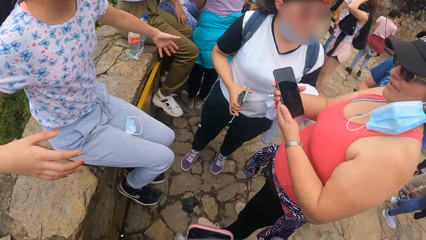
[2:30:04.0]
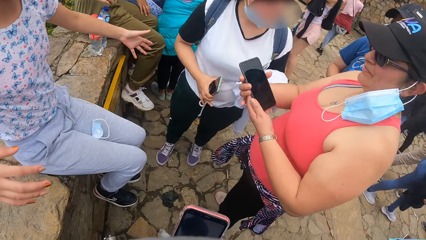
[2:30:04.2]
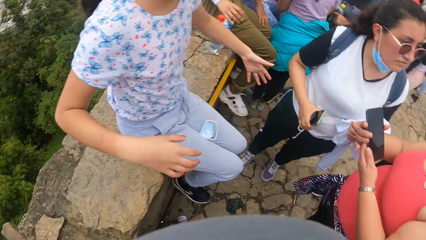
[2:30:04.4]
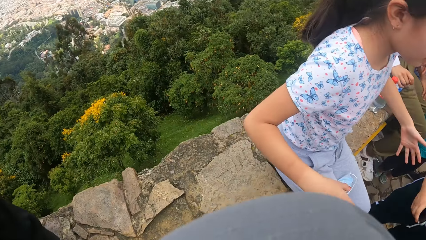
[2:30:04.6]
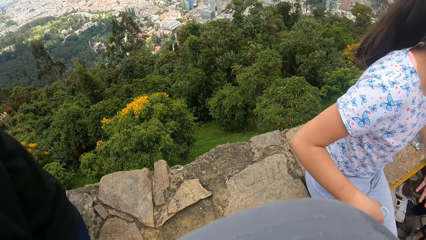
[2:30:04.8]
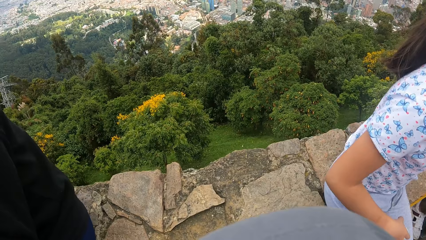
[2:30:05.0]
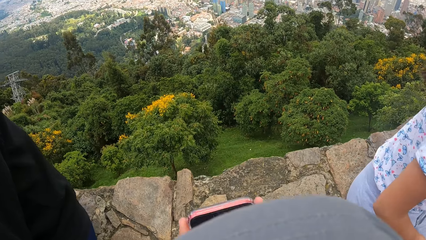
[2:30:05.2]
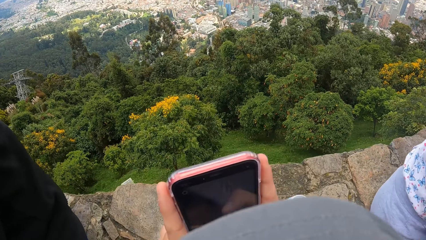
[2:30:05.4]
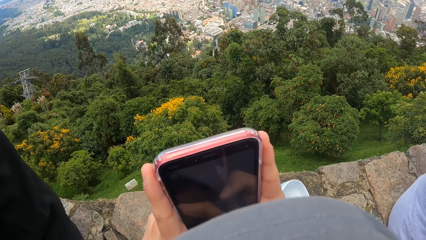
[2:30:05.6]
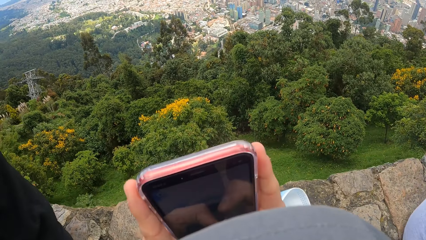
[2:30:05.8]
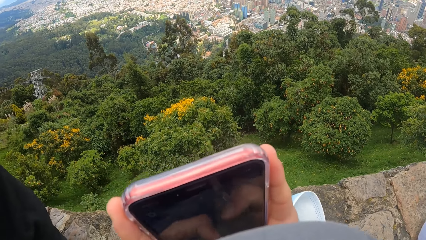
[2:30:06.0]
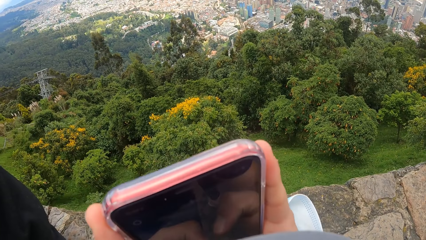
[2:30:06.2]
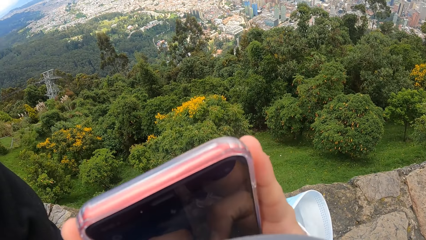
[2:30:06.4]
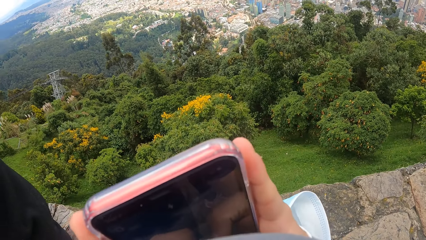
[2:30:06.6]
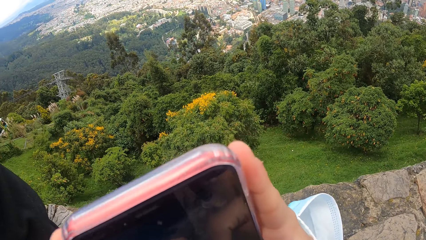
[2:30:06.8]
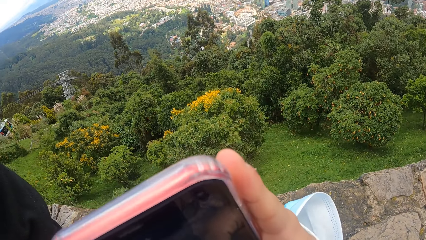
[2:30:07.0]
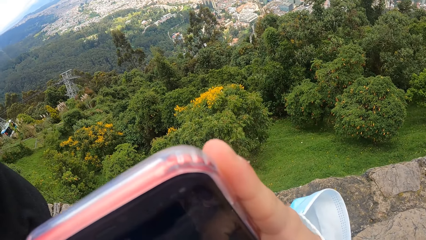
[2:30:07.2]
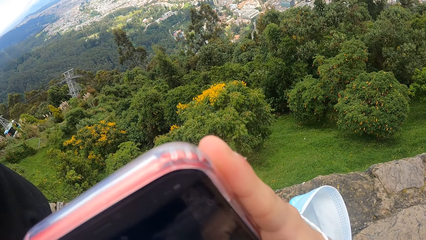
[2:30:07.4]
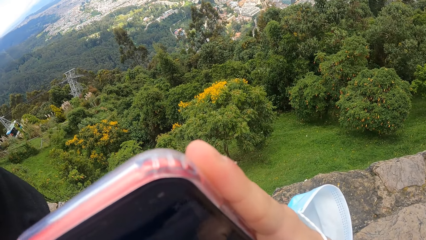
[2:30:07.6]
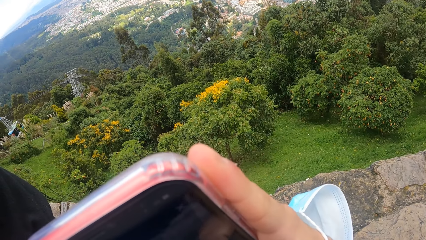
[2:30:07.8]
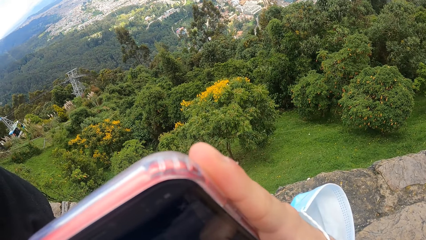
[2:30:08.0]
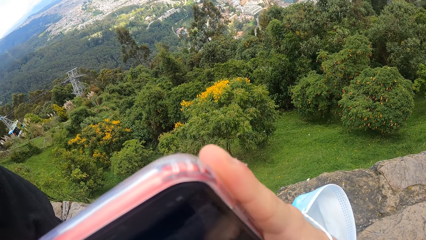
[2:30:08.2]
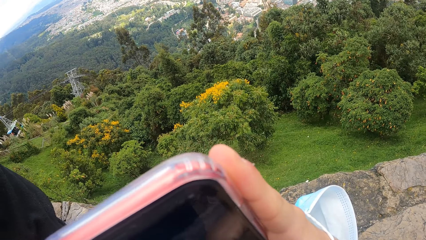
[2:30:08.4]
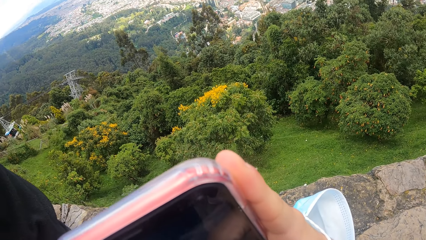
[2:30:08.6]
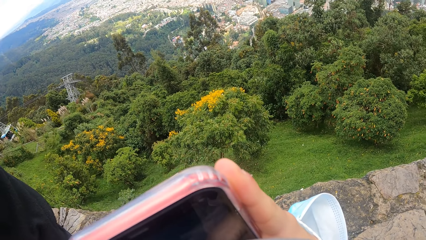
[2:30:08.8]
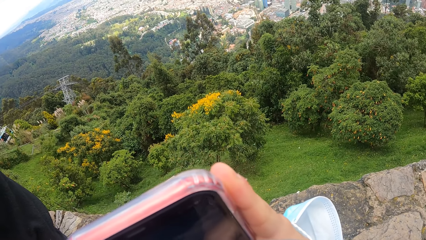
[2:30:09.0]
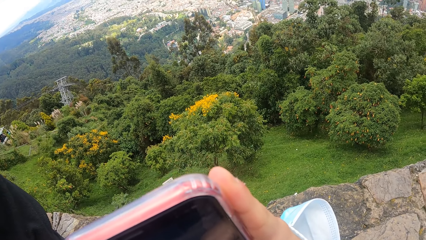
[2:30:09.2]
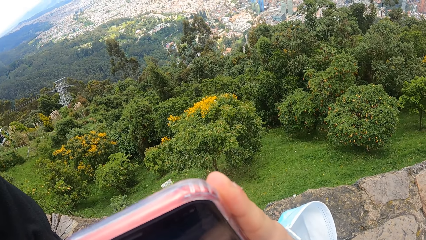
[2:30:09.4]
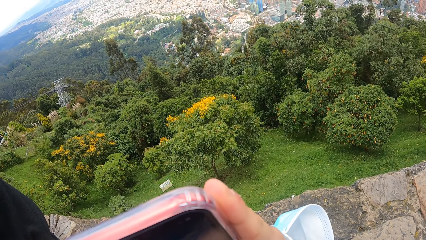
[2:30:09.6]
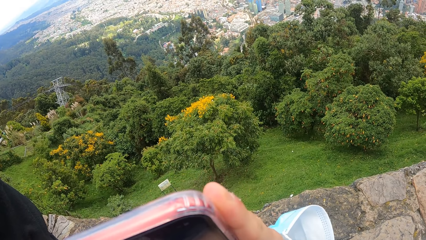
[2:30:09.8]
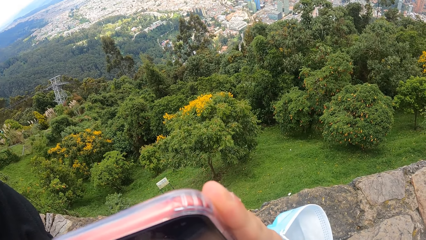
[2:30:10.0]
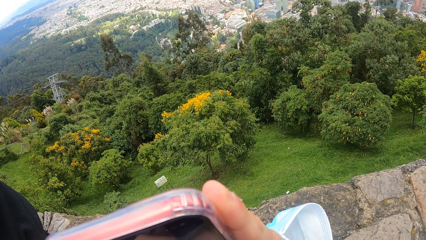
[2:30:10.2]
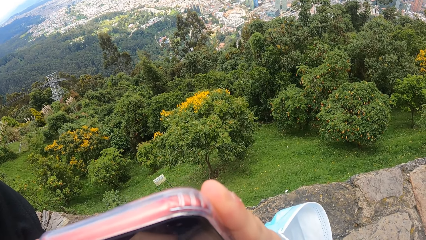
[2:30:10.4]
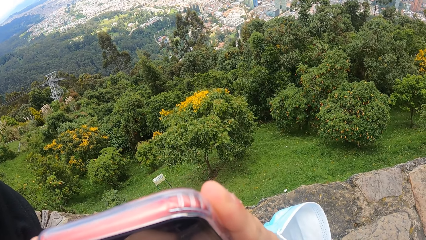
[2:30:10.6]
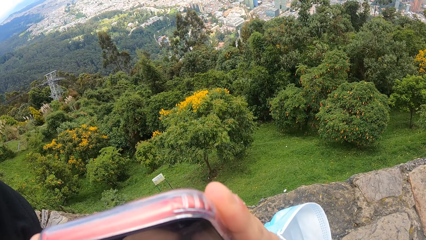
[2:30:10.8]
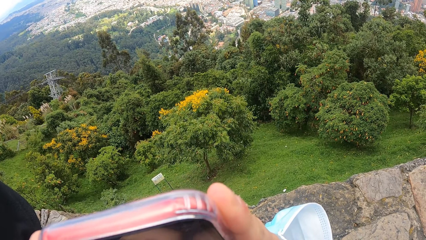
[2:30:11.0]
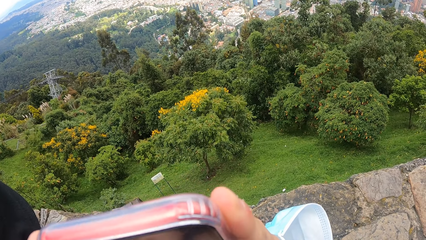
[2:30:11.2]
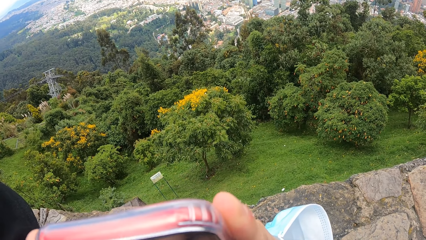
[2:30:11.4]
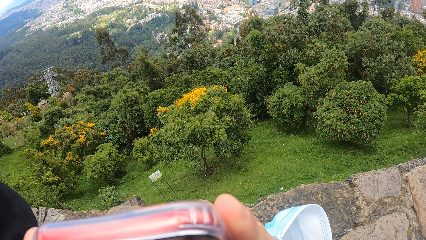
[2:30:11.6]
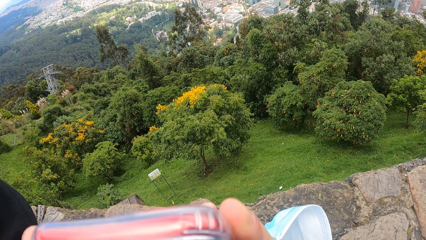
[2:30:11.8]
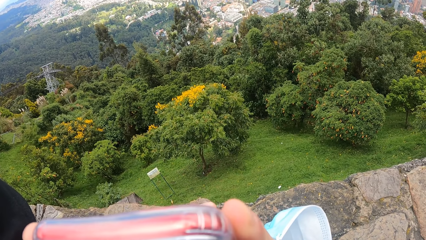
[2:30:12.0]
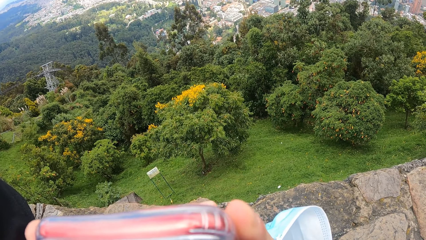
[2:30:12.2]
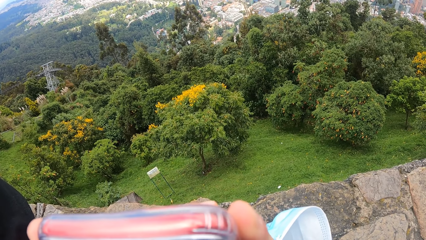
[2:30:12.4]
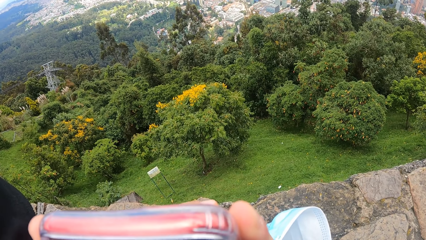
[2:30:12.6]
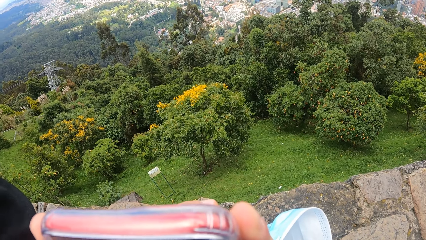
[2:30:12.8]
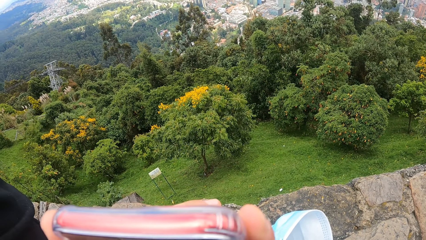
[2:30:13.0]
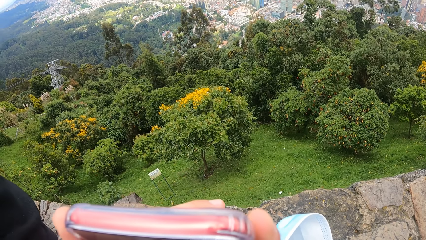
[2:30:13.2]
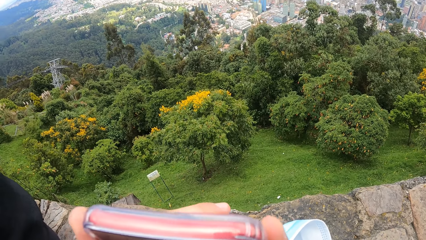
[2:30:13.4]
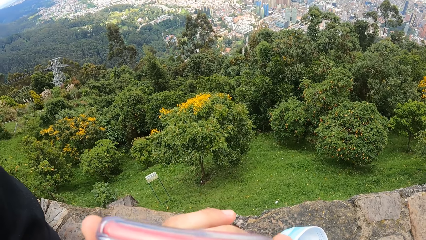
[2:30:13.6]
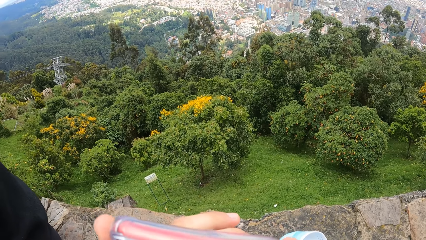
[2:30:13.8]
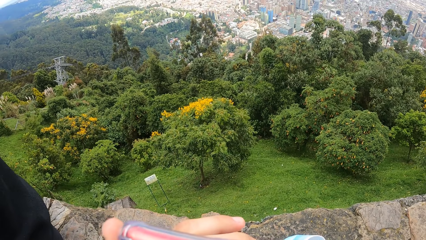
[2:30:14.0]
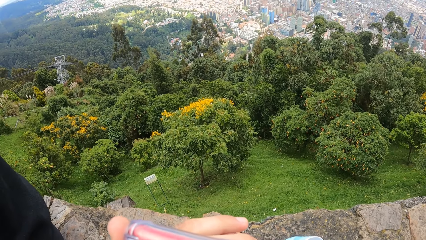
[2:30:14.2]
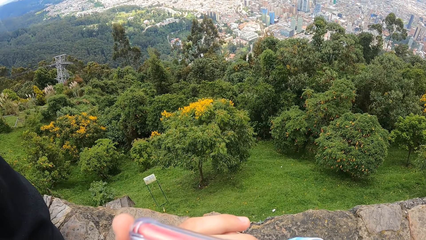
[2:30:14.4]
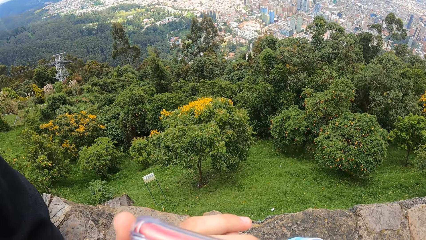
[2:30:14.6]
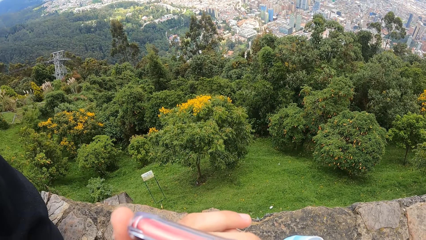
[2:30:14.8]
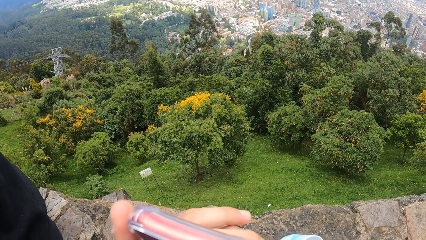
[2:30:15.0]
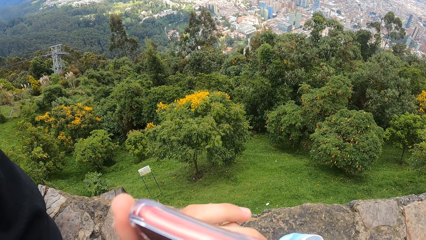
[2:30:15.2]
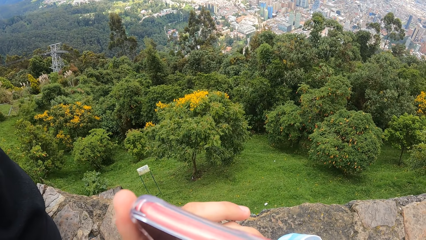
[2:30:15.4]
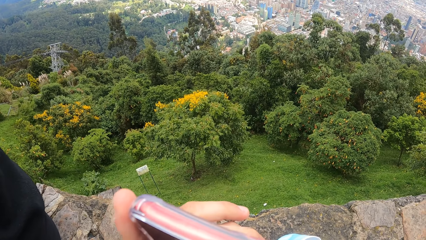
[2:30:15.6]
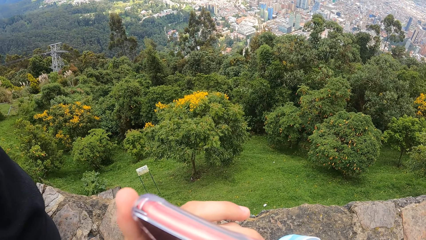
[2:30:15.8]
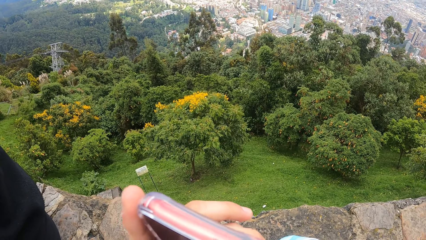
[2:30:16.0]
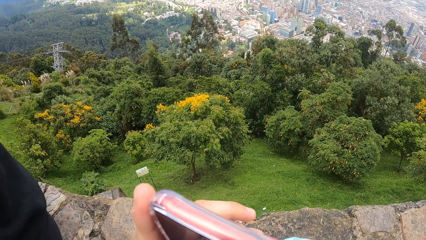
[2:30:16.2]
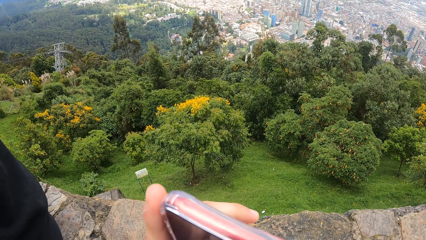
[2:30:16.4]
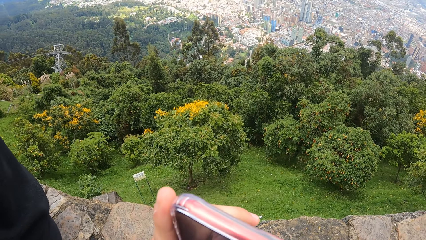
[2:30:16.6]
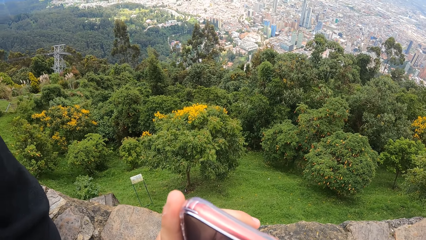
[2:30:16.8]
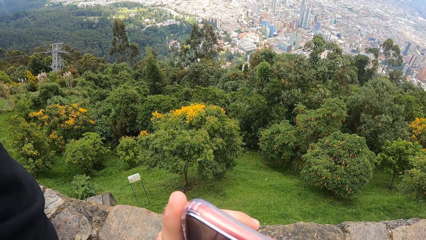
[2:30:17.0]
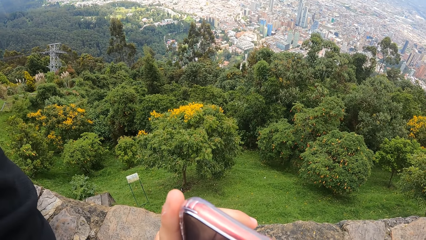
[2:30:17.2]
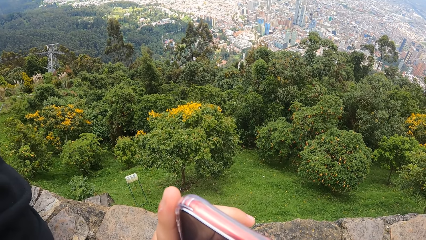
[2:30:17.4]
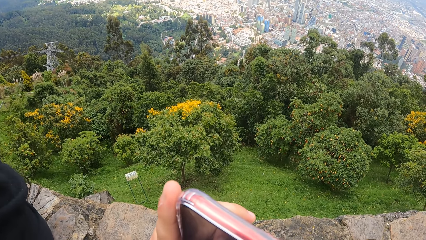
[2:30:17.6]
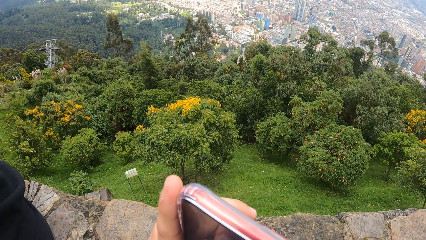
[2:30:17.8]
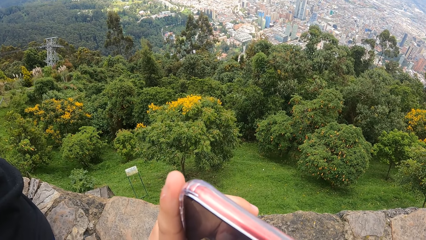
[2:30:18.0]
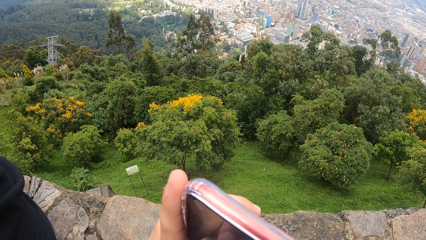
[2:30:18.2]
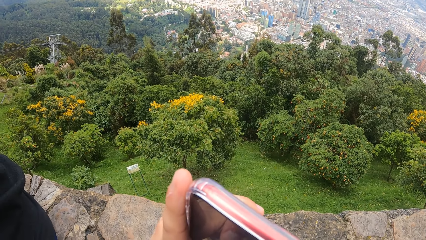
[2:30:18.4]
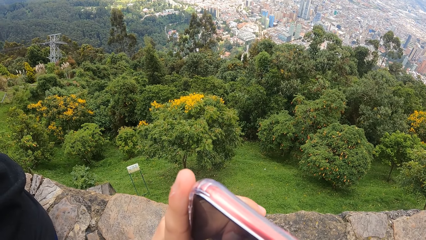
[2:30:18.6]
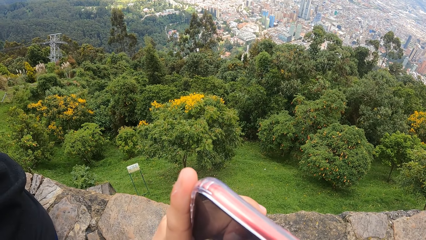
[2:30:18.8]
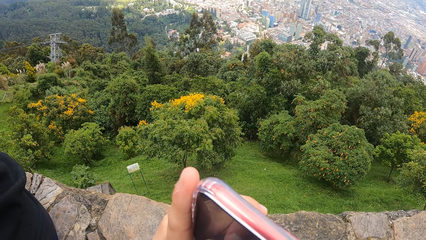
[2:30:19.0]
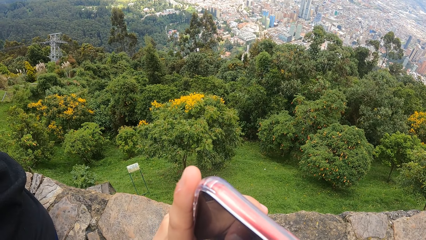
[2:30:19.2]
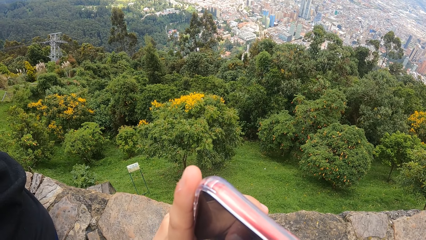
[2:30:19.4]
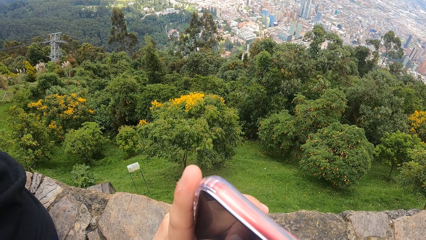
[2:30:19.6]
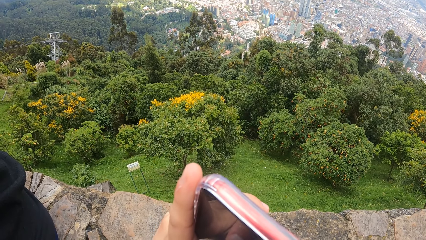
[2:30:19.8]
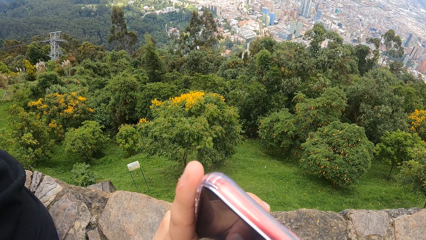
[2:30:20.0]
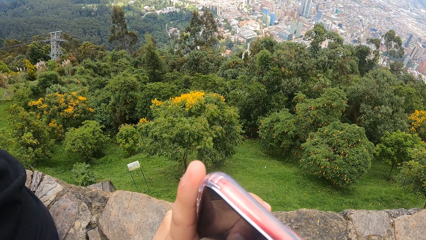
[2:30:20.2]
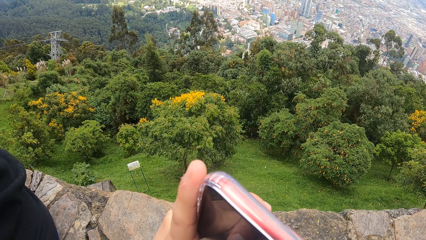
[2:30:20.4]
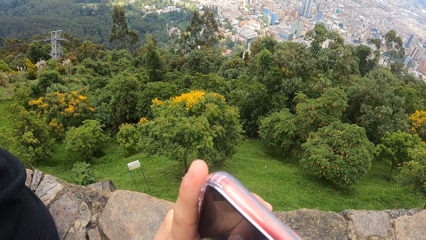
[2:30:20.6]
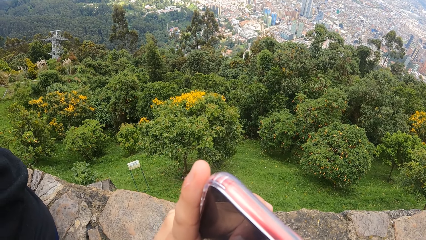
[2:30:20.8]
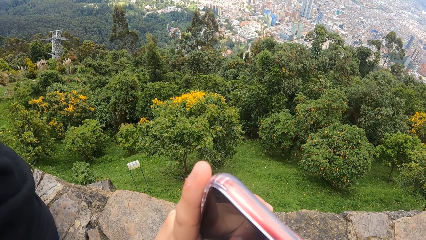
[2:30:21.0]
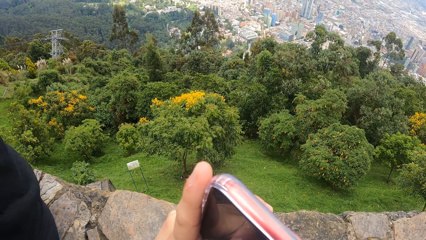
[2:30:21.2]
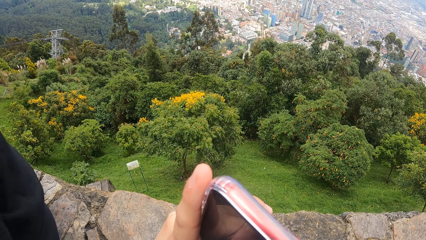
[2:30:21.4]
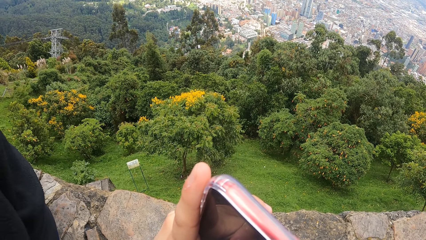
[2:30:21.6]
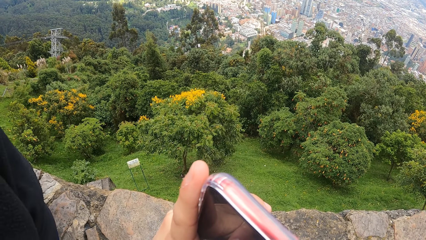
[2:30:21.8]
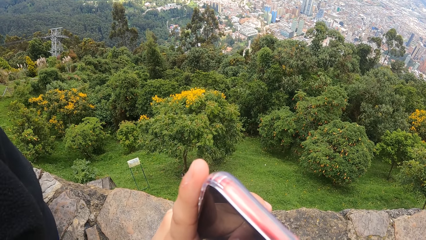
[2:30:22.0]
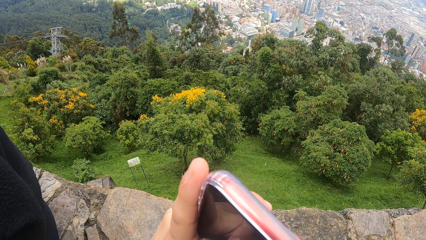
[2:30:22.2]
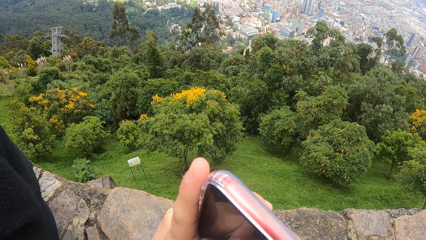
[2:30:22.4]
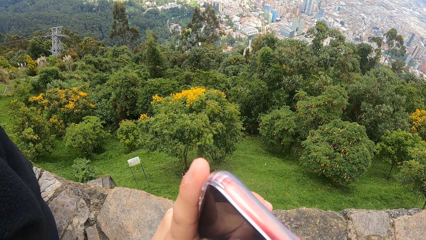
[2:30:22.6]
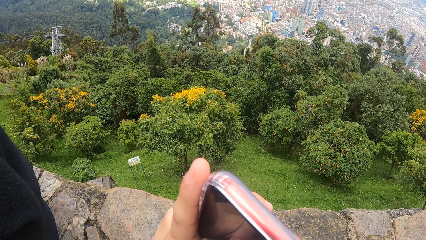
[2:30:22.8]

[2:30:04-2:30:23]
The camera wearer looks around. He operates the mobile phone in his right hand with both hands. He takes a photo with the phone.
